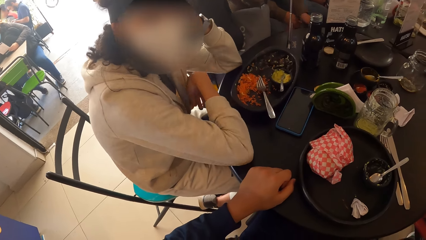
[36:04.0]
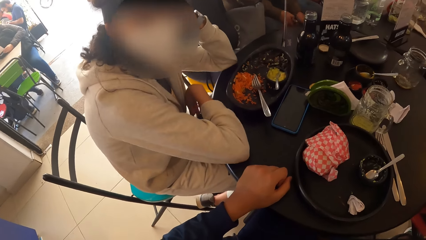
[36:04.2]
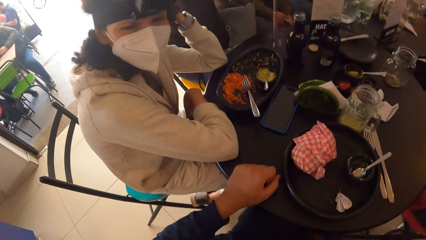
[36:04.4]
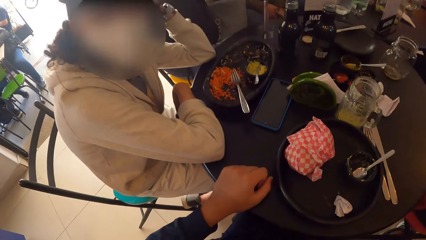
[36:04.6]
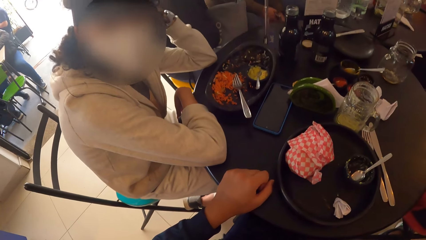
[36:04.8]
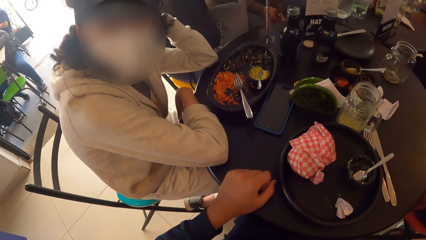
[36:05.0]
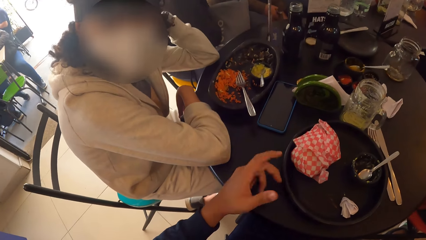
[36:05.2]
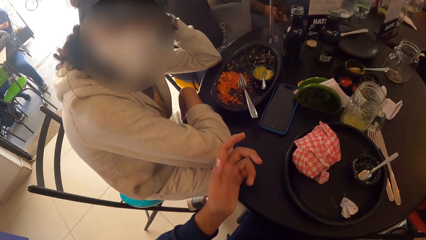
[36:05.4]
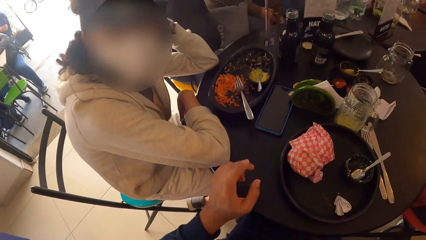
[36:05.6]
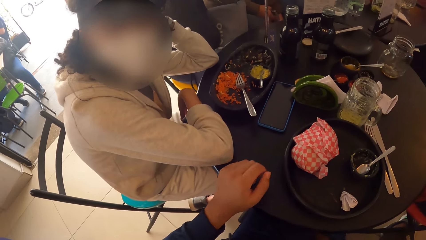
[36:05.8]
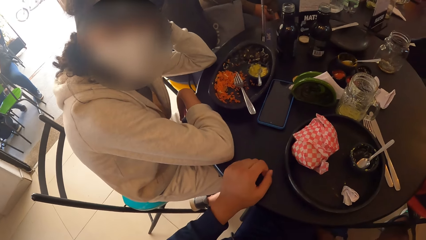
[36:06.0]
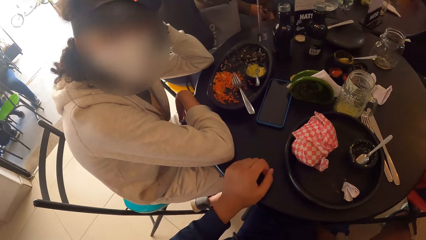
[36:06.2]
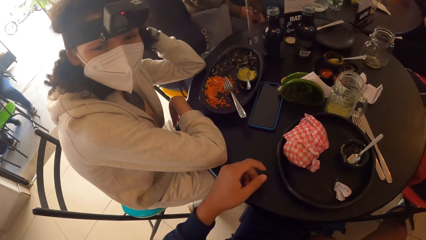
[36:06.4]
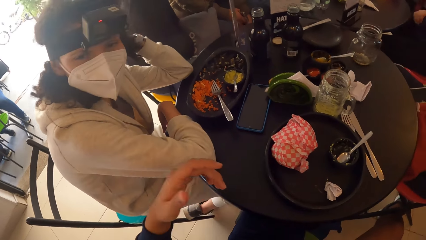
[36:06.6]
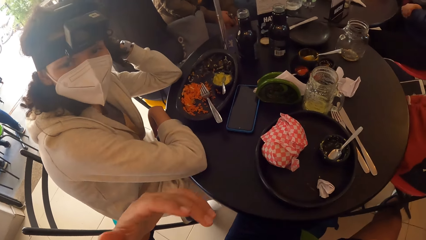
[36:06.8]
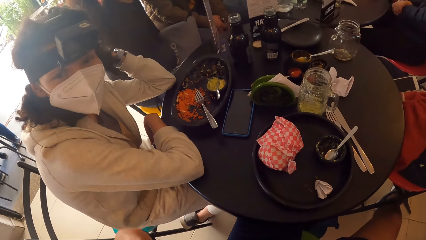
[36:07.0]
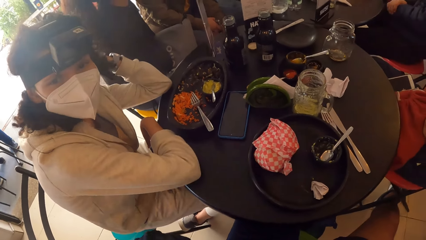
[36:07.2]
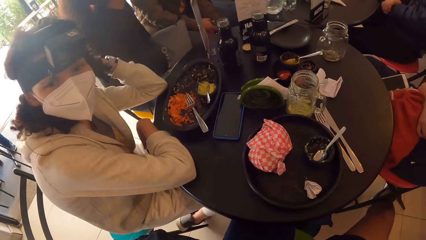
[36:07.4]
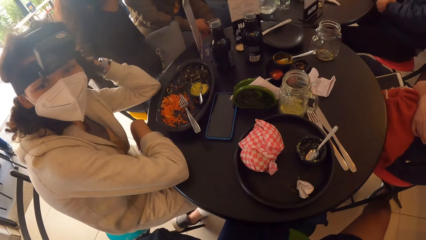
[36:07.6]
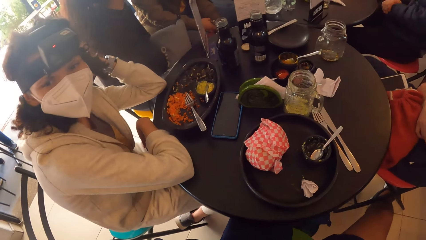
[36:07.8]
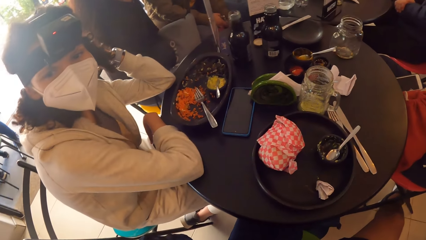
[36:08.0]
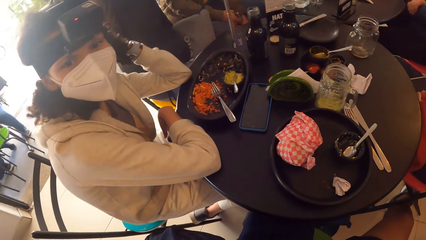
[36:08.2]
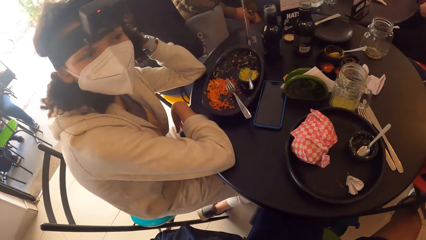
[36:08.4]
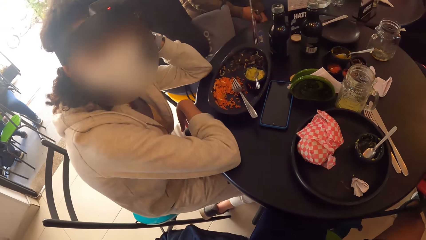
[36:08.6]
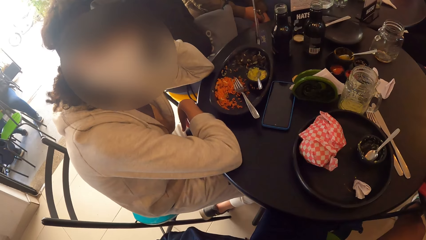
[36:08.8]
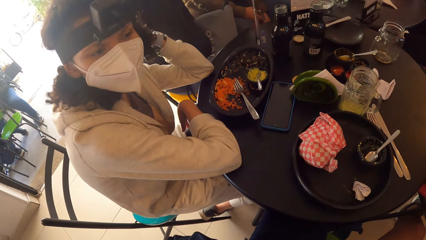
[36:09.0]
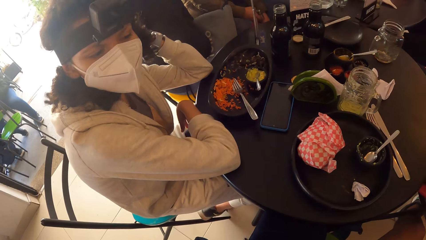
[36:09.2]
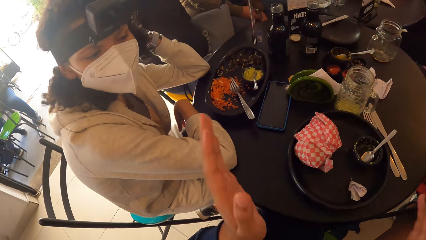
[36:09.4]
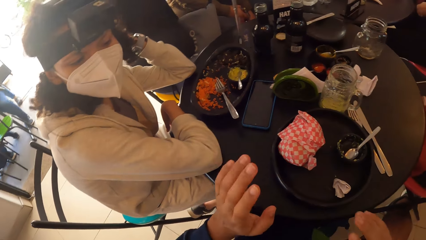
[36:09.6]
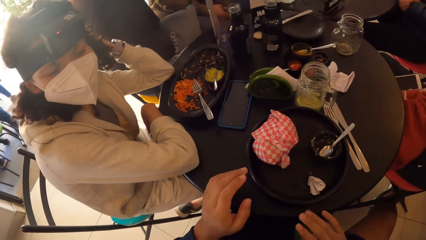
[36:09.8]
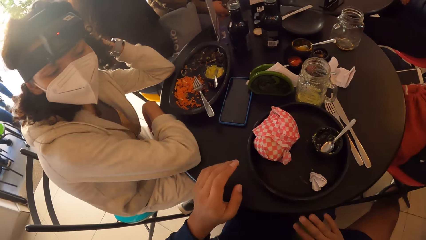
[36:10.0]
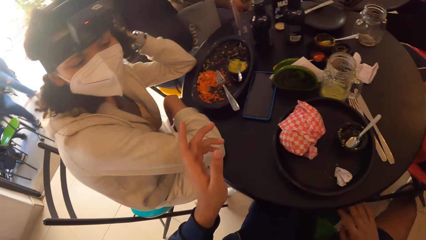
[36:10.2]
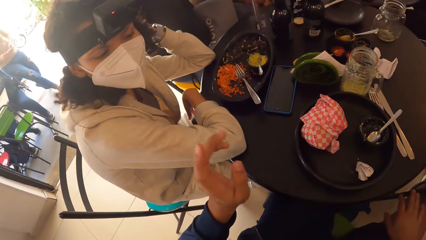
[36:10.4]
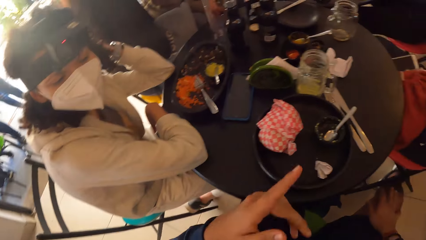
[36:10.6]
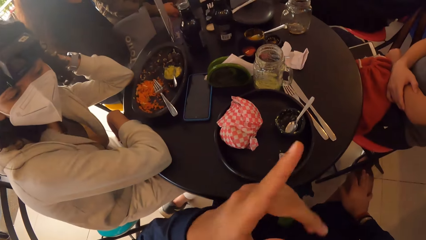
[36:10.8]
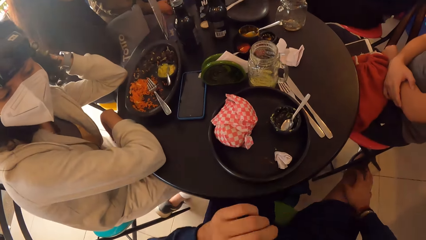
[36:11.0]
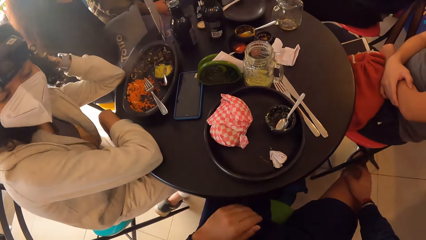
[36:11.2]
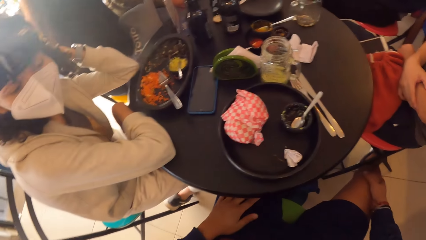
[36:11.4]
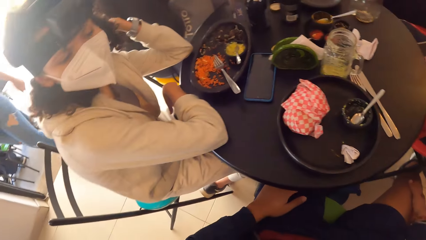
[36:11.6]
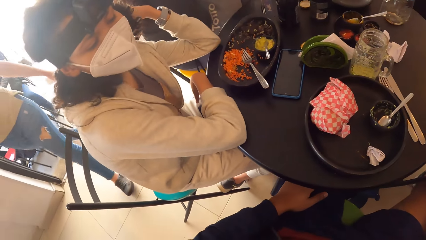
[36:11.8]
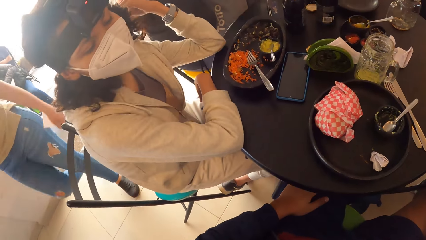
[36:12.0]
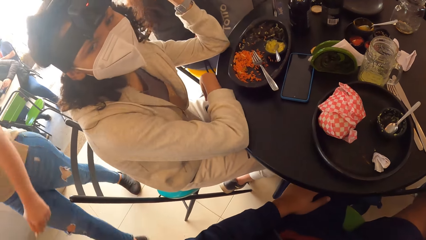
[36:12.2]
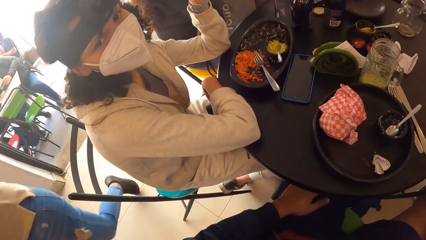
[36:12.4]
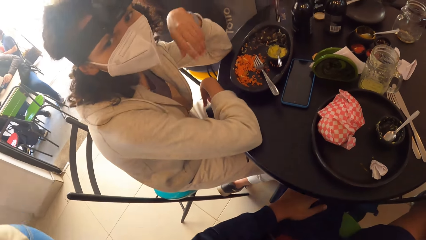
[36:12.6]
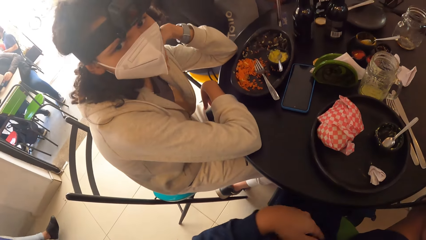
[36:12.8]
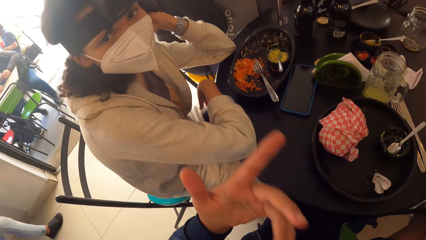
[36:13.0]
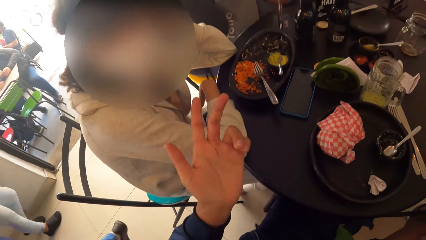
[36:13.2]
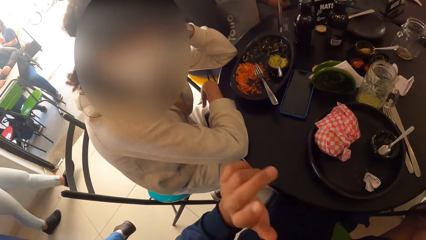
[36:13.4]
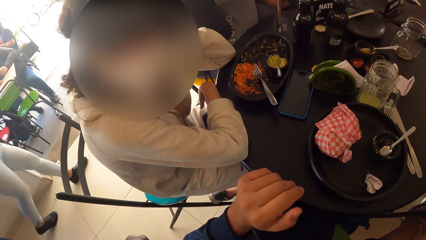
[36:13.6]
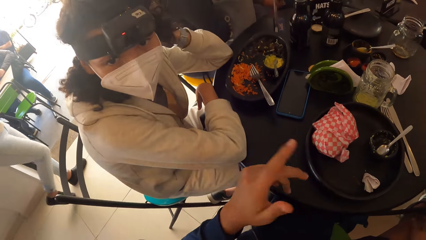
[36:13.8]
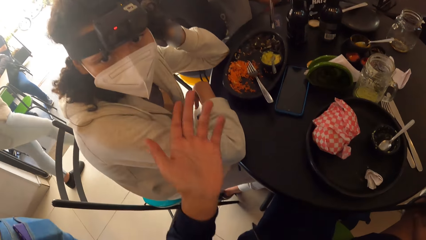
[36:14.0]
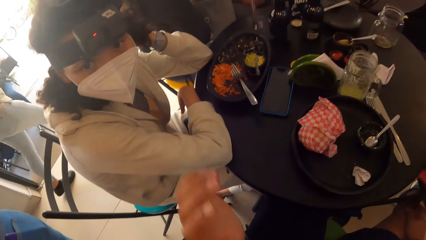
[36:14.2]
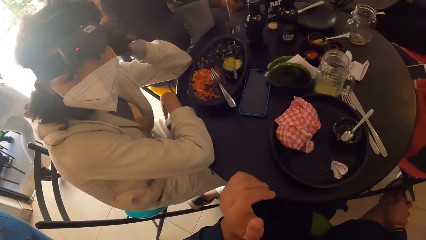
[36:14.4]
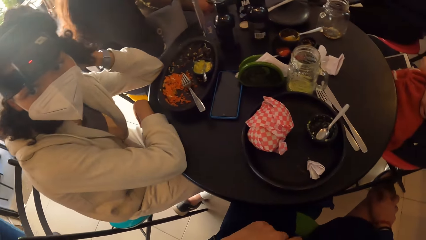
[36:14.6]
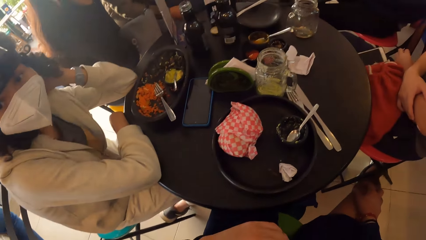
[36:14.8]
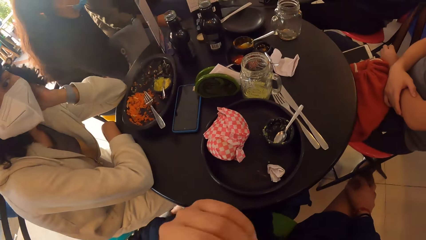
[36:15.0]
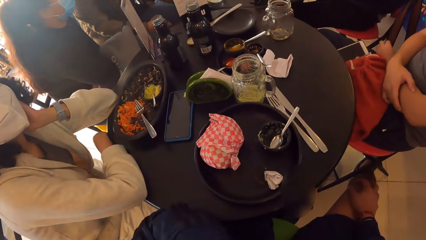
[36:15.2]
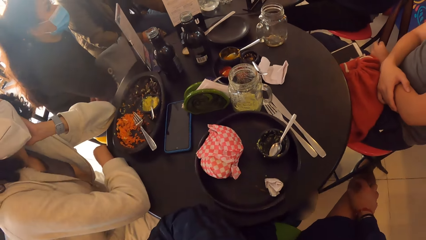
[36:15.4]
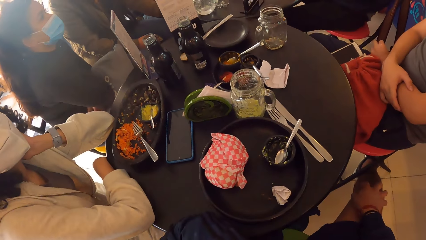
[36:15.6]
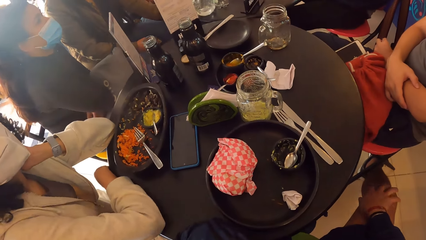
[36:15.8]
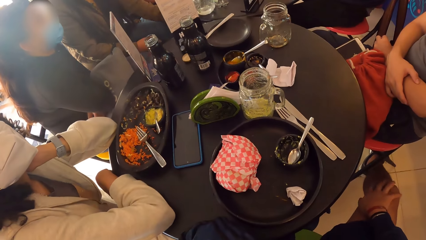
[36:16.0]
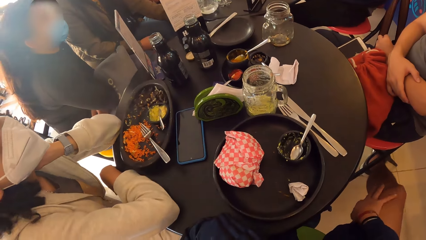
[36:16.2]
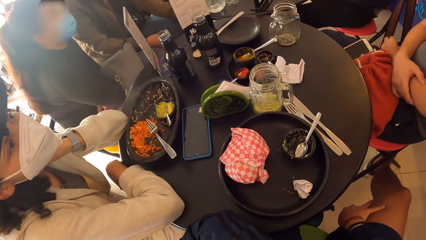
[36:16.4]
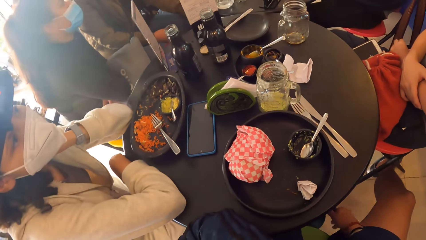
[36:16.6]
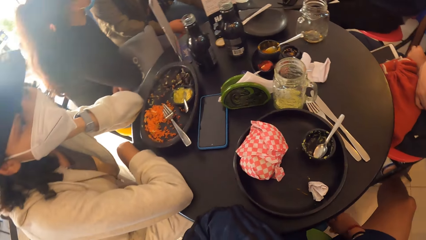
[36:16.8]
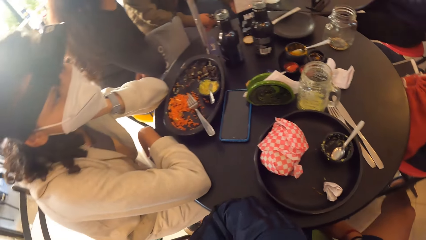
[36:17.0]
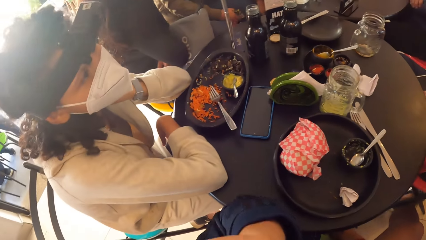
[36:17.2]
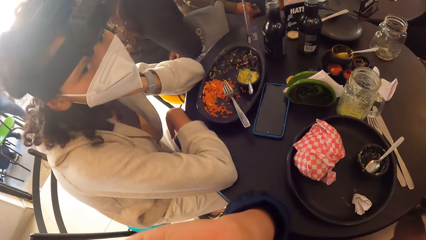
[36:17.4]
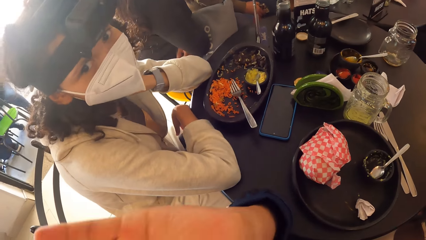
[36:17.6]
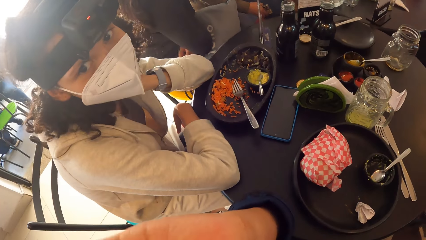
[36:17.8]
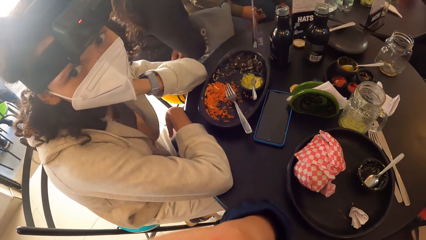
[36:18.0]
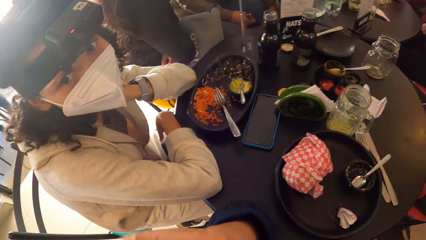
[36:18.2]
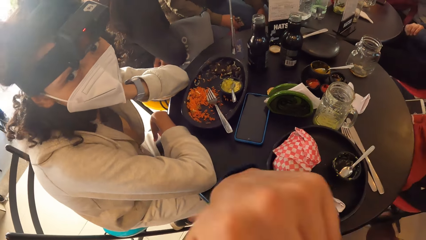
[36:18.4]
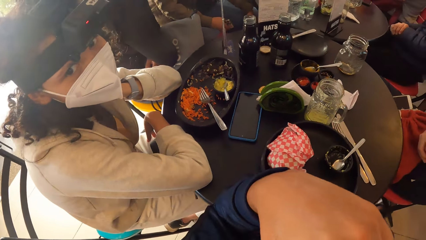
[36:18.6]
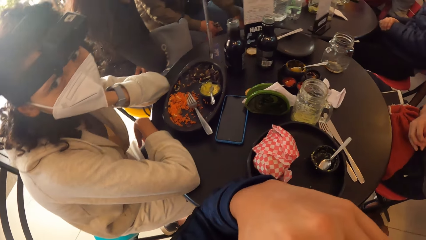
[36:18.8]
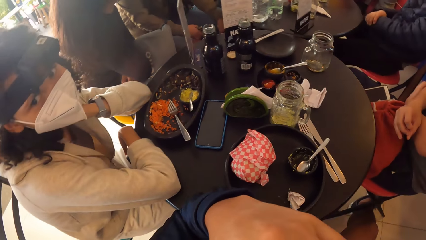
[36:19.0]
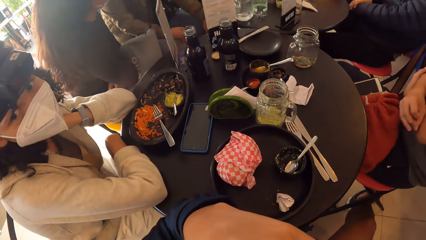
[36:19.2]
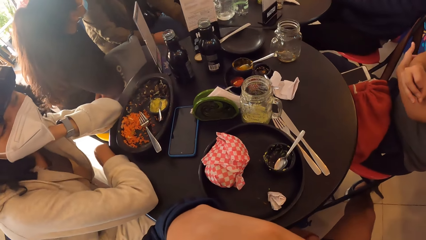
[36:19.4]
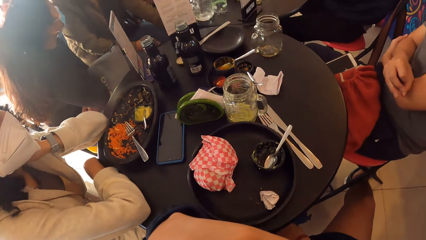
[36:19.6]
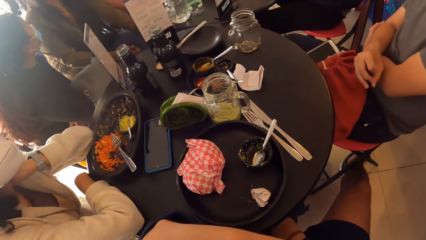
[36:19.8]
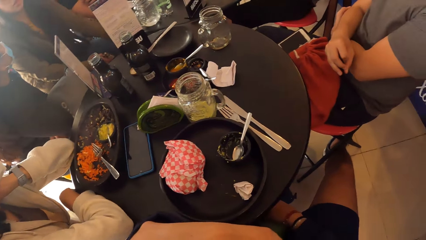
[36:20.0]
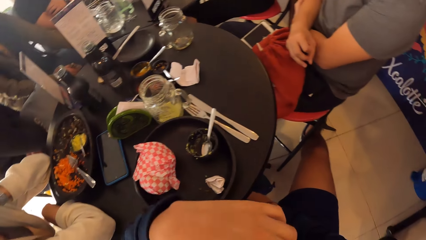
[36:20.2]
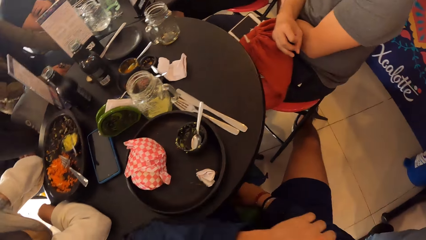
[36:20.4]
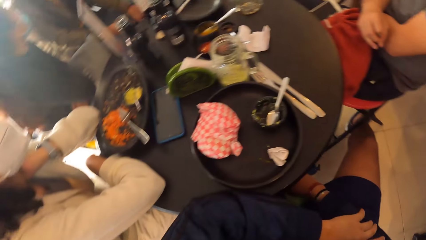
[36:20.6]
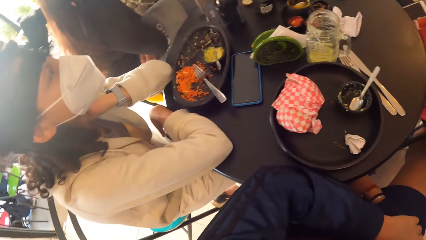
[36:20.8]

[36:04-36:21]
The camera wearer shows hand gestures. He puts his left elbow on the table.
